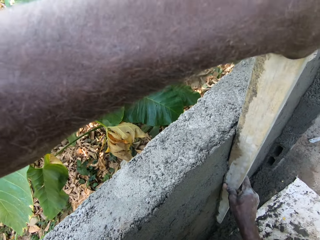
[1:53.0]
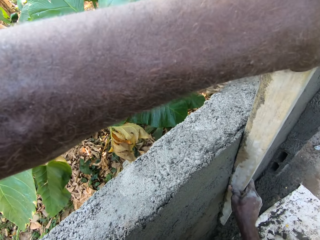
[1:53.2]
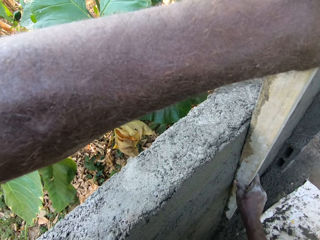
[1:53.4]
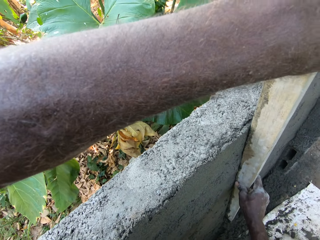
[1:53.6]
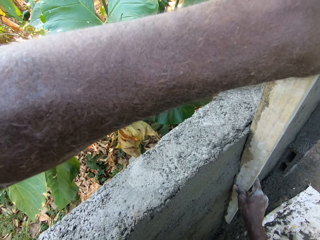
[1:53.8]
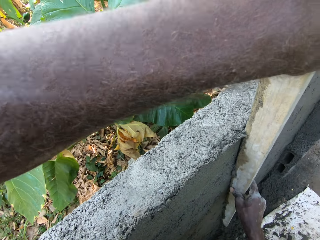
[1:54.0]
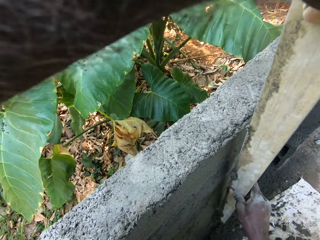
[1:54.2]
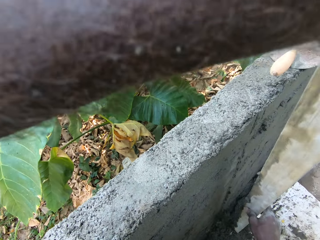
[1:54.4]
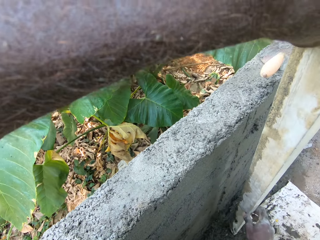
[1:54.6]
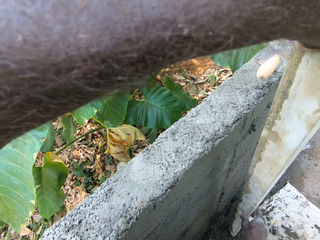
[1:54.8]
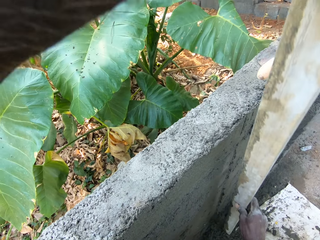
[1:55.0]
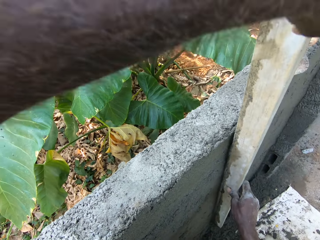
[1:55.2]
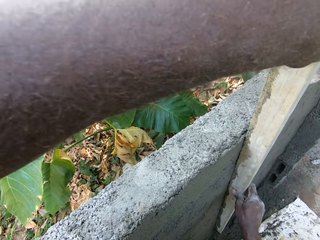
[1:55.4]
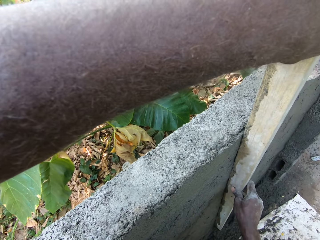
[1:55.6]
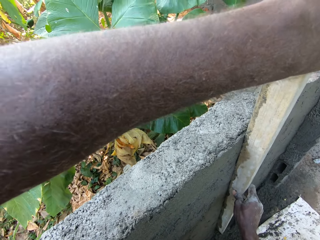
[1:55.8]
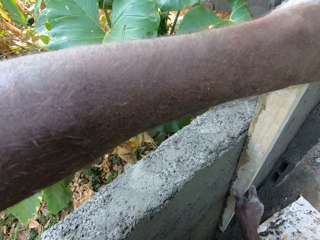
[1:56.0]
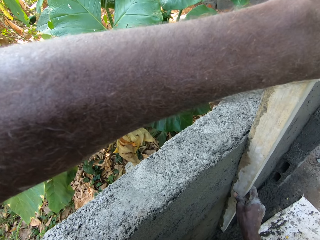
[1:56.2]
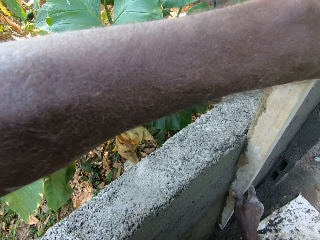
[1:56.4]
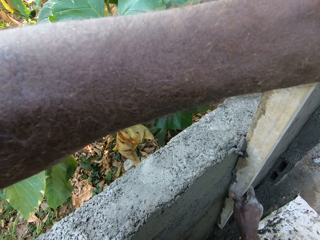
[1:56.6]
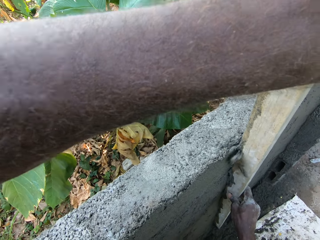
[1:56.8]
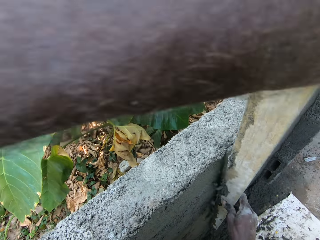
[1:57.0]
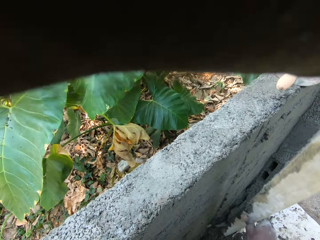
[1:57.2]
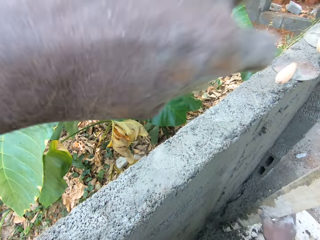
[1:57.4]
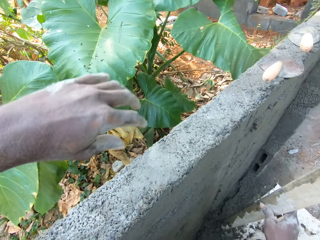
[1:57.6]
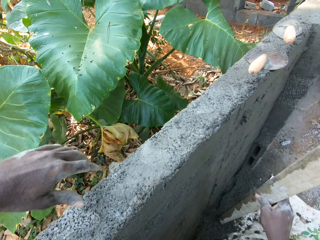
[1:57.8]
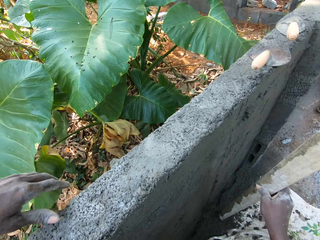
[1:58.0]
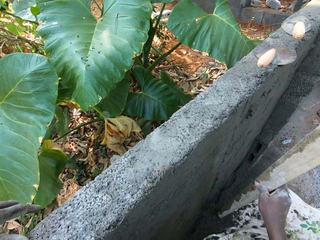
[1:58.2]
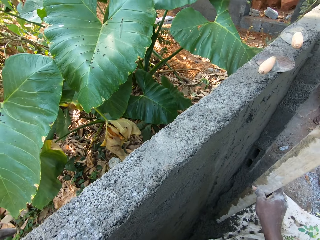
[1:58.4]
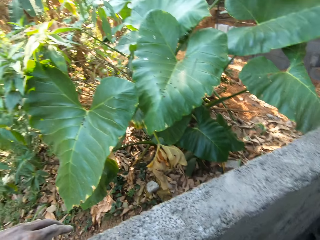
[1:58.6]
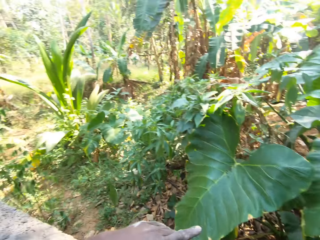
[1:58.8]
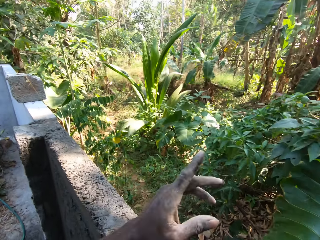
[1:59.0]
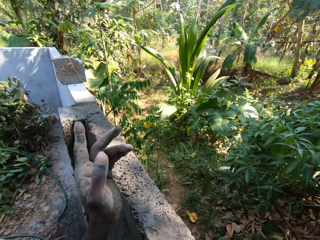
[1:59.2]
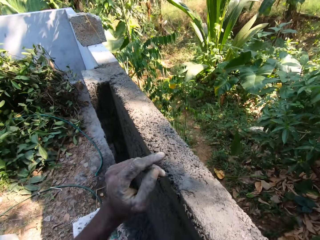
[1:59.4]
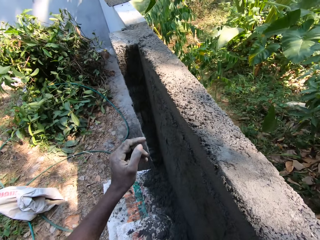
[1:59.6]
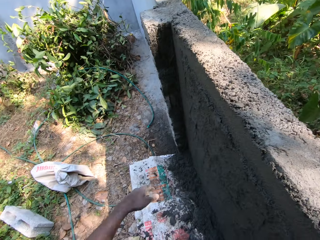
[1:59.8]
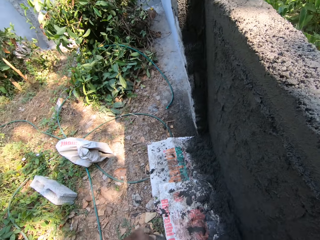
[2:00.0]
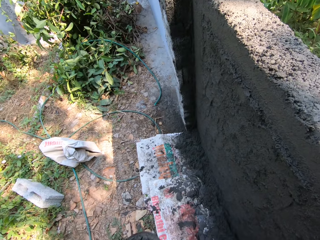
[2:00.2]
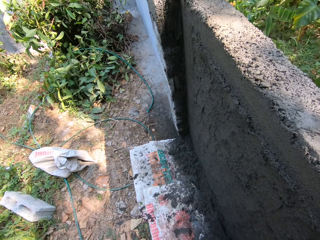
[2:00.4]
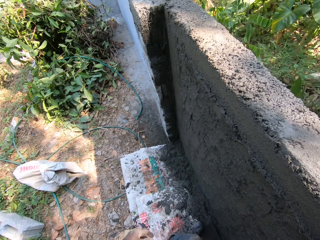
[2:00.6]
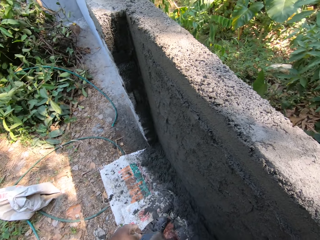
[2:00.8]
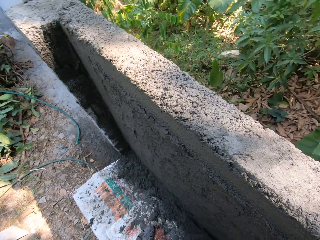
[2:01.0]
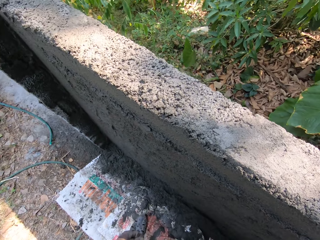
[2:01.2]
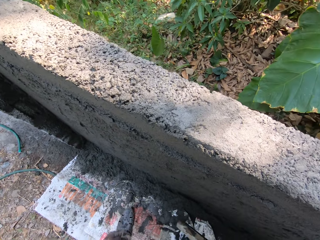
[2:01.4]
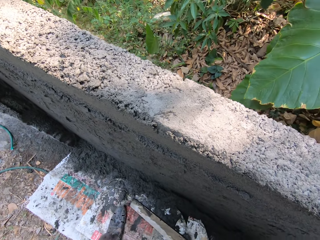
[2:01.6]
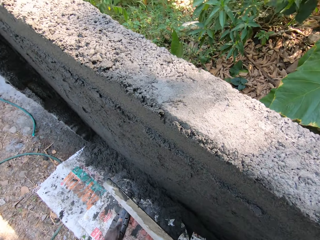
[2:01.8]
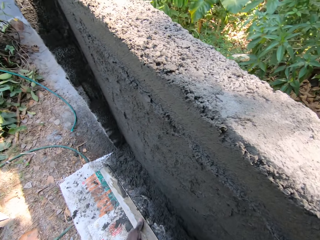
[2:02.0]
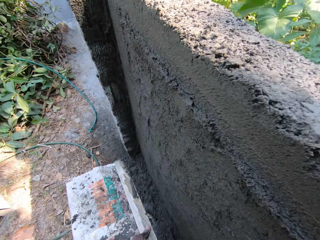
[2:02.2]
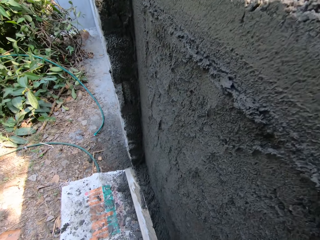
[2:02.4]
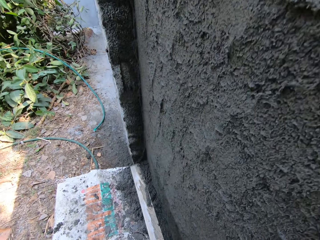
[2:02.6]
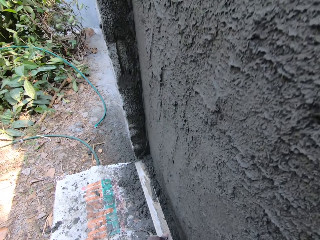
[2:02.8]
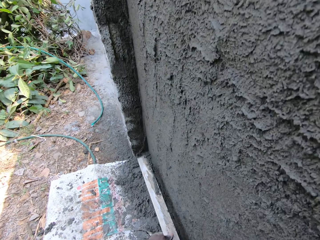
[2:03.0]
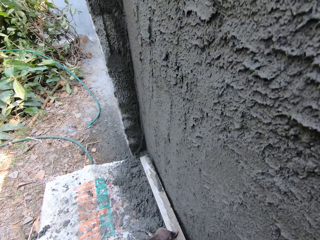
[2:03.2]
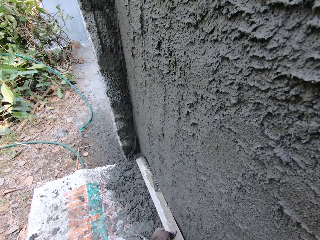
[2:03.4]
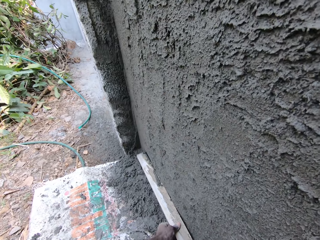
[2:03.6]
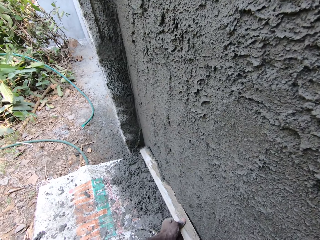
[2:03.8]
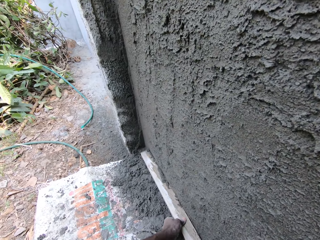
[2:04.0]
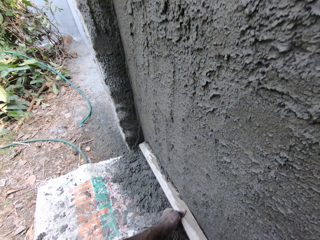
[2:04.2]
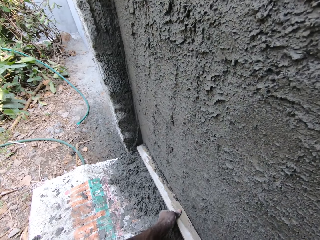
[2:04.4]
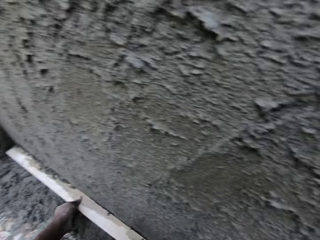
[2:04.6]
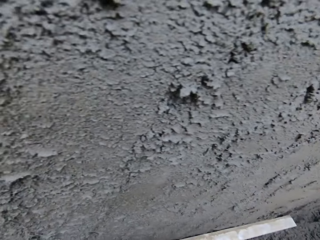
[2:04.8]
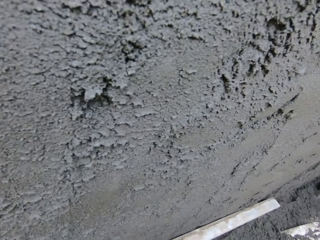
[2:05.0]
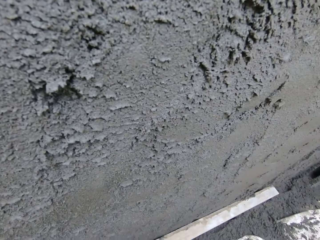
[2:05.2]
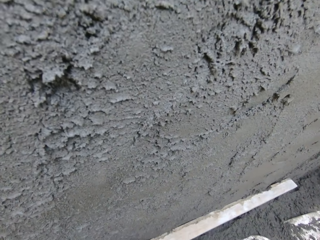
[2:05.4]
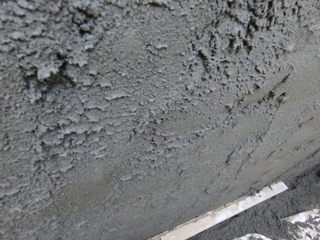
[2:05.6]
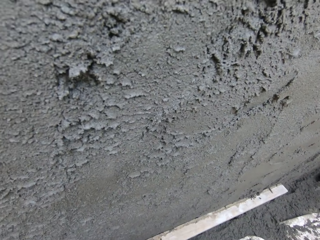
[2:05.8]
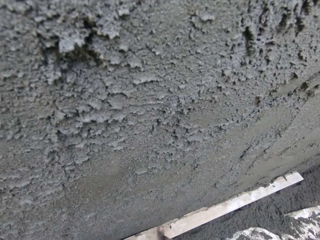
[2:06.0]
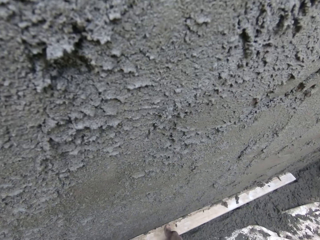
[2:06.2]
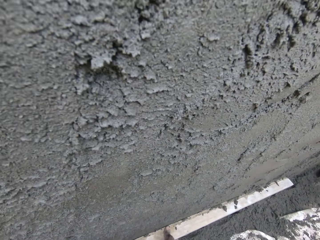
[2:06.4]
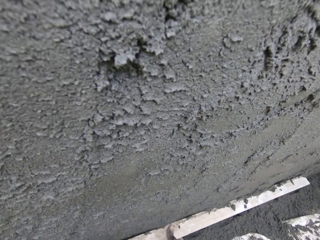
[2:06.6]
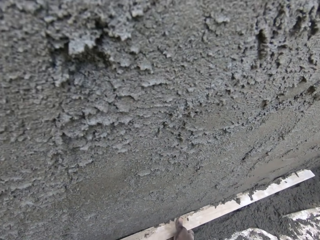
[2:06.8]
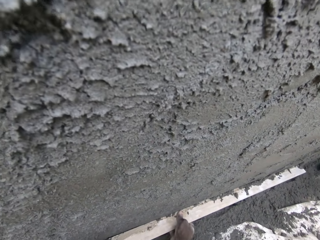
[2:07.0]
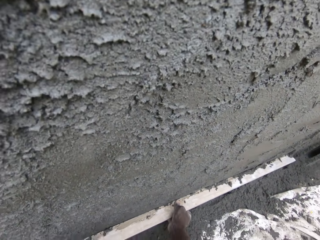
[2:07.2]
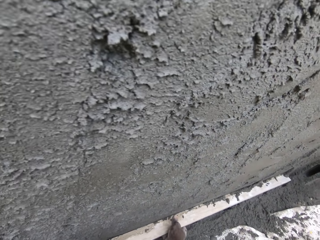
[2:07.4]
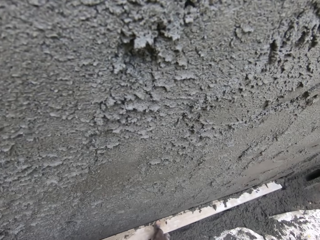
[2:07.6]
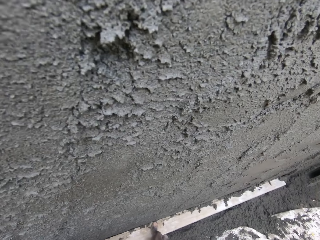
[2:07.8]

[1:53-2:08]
The camera wearer picks up the hollow bar from the ground with both hands. He smoothens the wall with the metal rod in both hands. He holds the hollow bar with his right hand. He interacts with a man. He stops. He holds the hollow bar with both hands. He smoothens the wall with the metal rod in both hands.

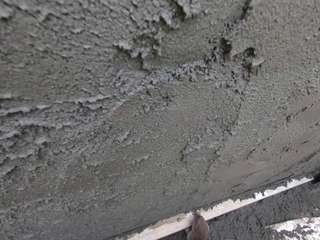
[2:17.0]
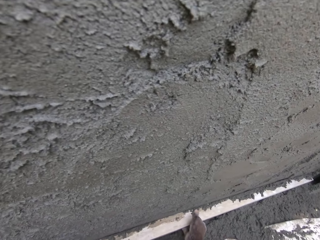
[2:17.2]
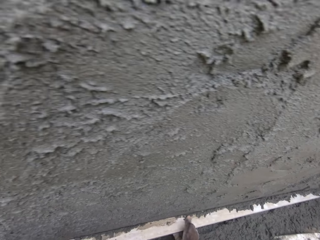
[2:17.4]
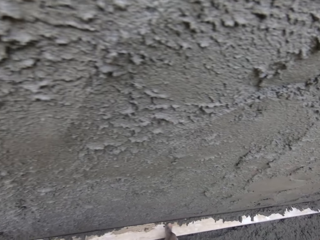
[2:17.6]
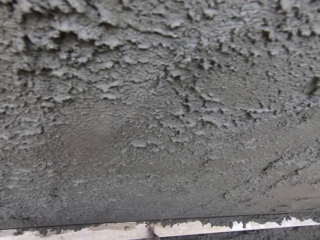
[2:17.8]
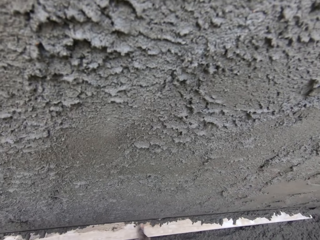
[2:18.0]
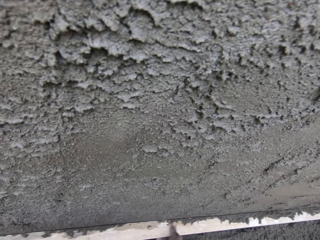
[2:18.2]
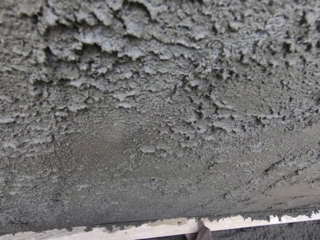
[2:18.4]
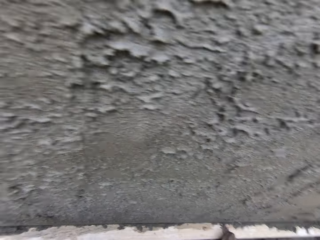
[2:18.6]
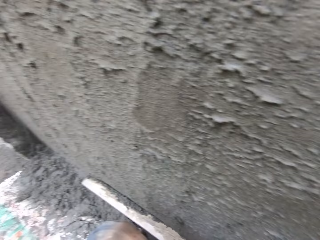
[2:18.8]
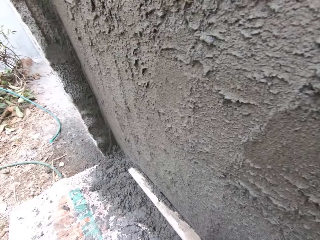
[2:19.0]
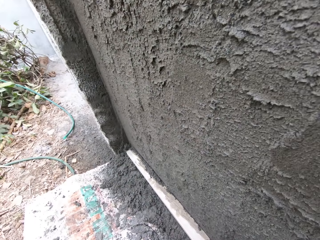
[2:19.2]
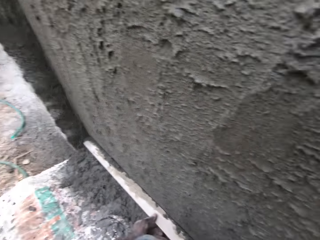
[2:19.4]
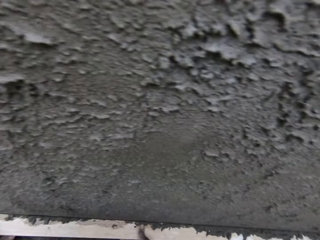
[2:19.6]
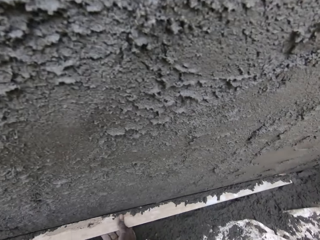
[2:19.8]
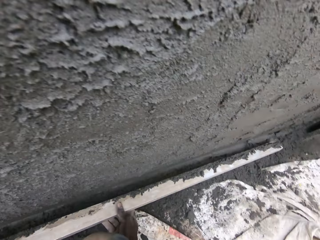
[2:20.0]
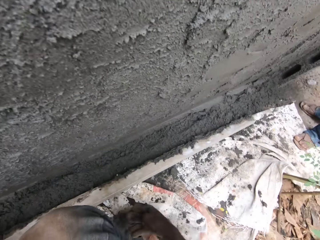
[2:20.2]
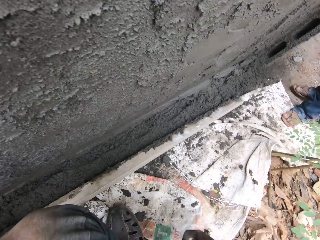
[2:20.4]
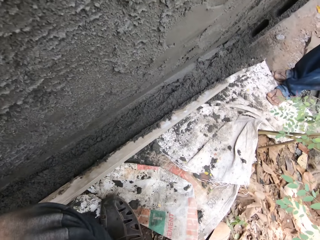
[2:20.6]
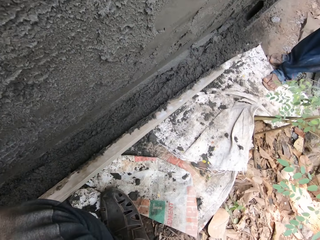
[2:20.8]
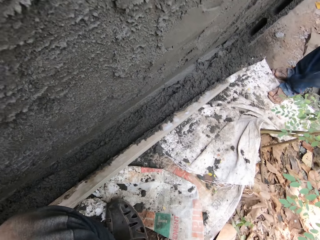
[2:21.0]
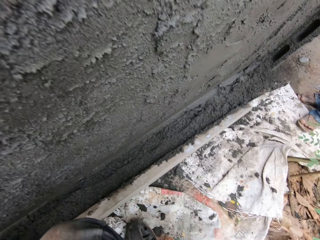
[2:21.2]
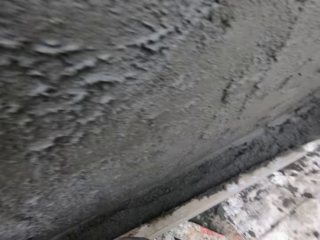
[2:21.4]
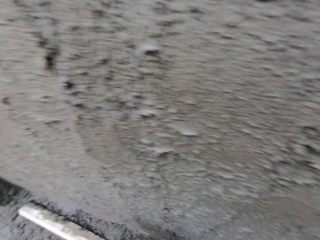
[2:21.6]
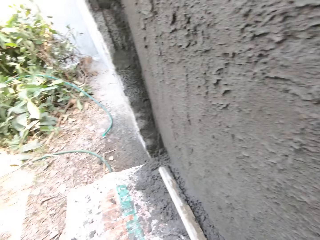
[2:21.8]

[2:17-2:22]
The camera wearer drops the hollow bar on the ground with both hands.

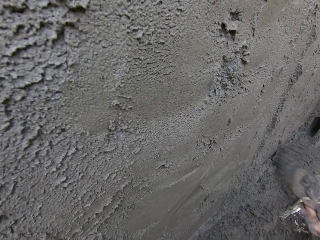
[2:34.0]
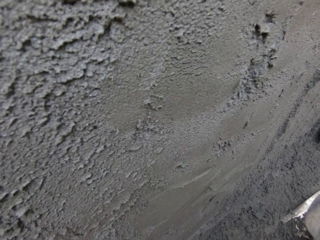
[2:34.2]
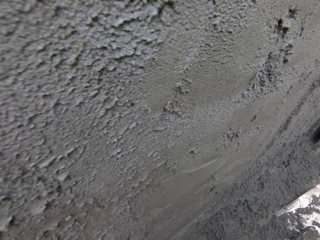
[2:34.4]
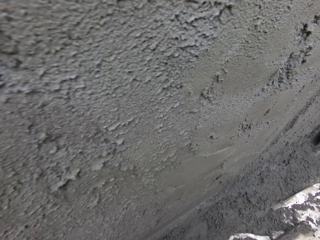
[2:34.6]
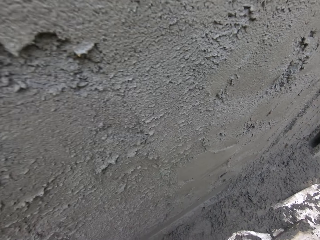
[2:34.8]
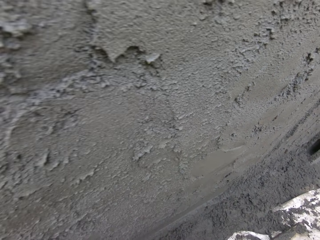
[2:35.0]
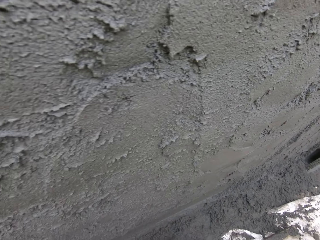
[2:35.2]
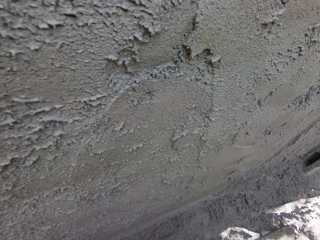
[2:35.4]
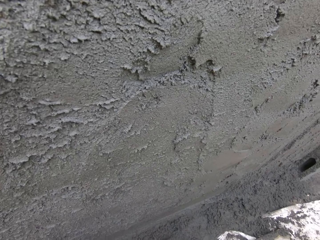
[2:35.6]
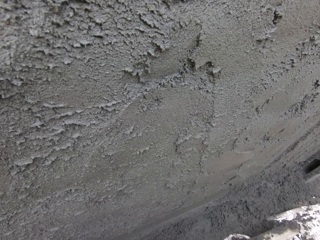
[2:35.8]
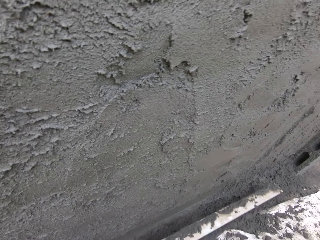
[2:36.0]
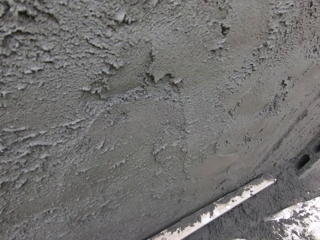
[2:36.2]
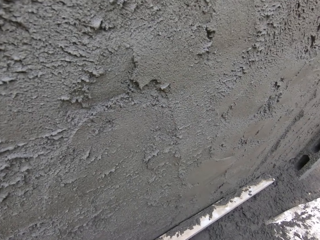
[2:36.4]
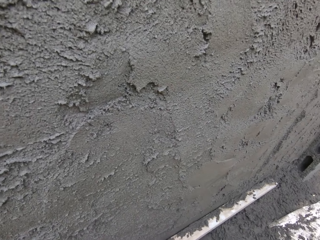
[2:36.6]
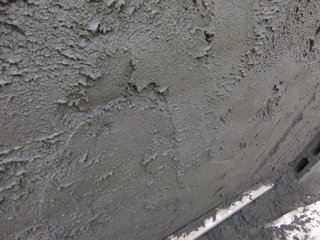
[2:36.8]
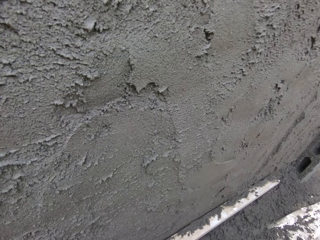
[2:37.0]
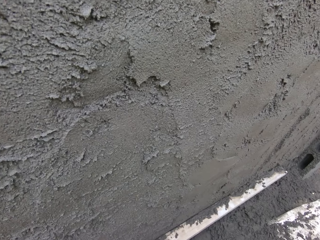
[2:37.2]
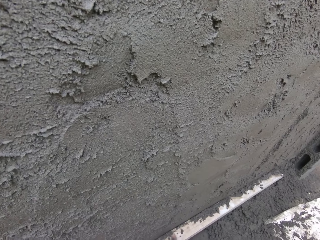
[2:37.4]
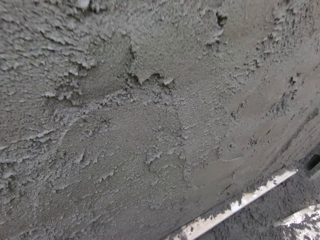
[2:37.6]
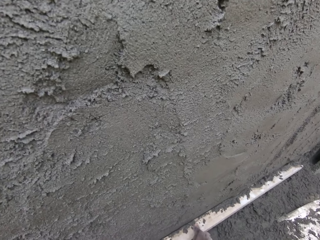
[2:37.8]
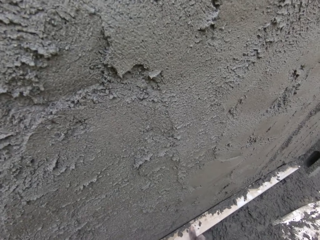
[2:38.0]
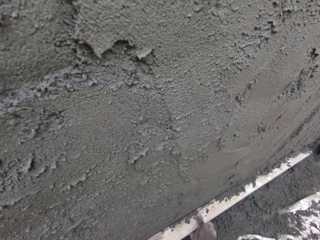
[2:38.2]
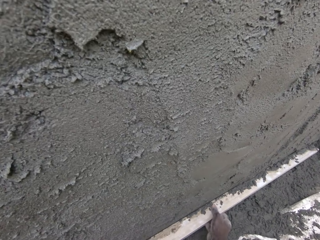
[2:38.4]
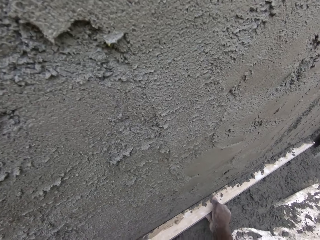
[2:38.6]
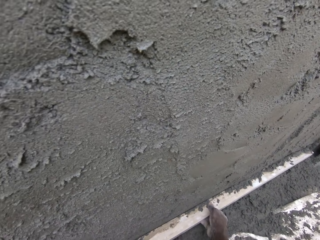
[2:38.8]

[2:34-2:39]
The camera wearer splatters the cement on the wall with the hand trowel in his right hand. He holds the hollow bar with both hands. He smoothens the wall with the metal rod in both hands.
